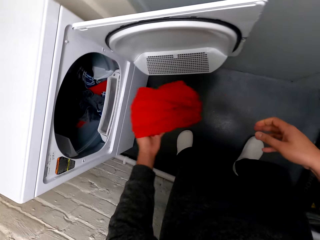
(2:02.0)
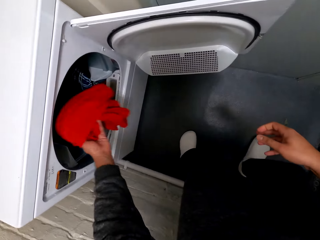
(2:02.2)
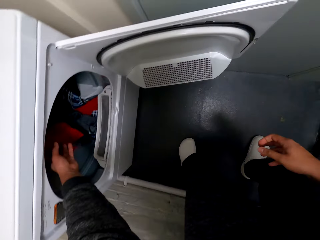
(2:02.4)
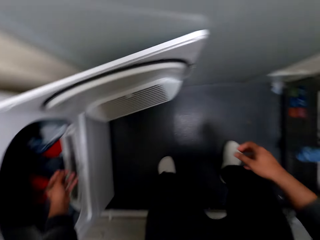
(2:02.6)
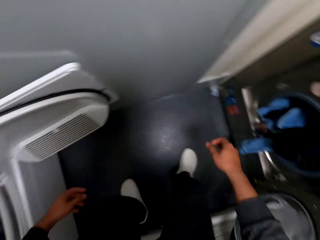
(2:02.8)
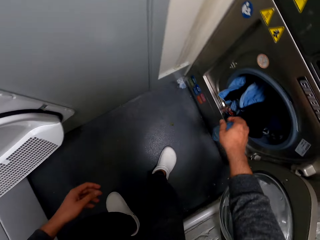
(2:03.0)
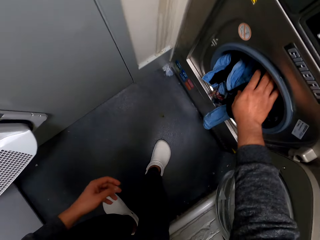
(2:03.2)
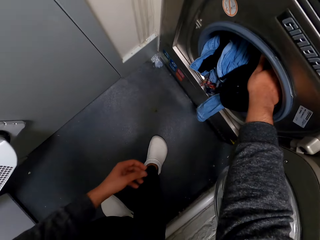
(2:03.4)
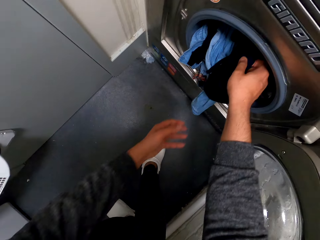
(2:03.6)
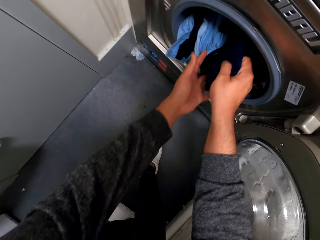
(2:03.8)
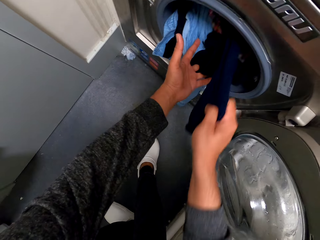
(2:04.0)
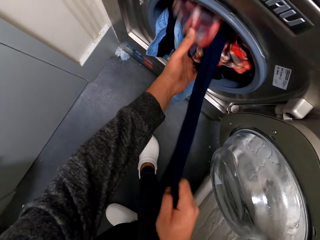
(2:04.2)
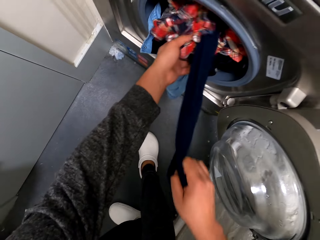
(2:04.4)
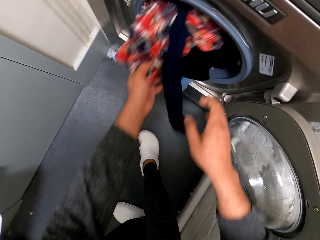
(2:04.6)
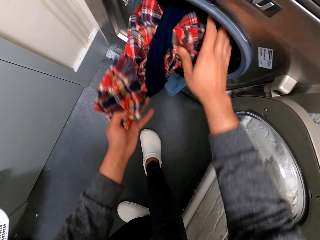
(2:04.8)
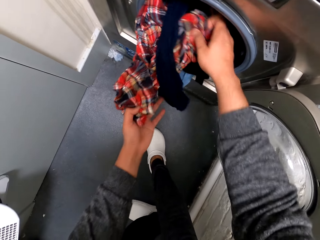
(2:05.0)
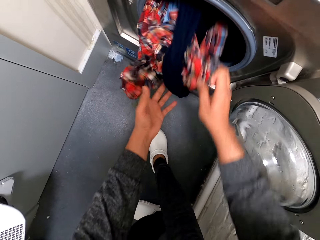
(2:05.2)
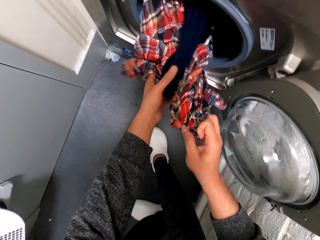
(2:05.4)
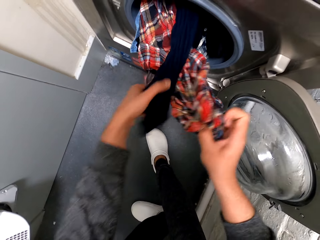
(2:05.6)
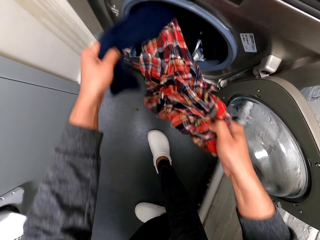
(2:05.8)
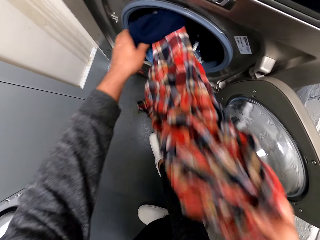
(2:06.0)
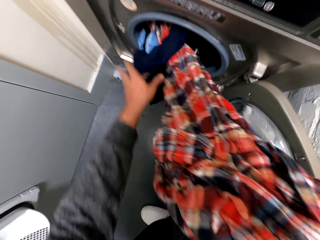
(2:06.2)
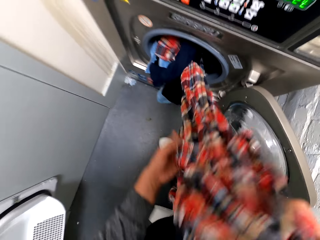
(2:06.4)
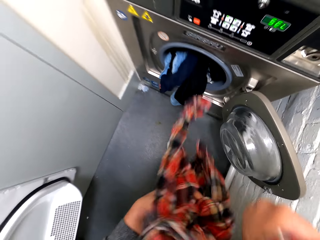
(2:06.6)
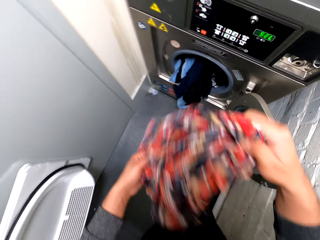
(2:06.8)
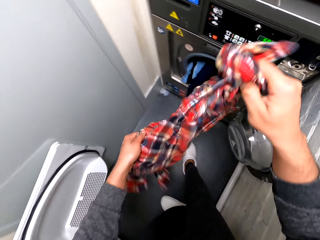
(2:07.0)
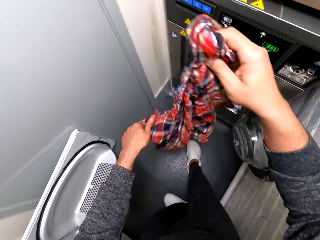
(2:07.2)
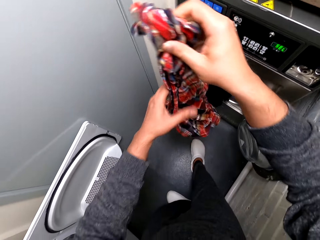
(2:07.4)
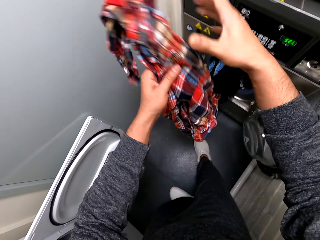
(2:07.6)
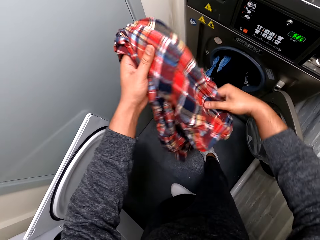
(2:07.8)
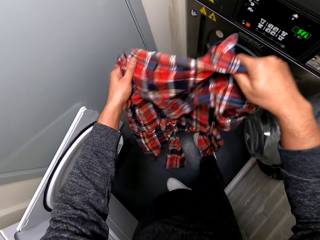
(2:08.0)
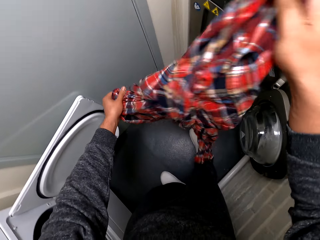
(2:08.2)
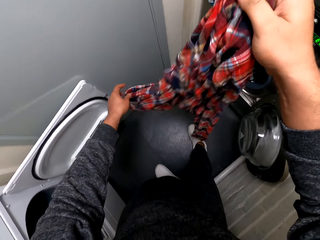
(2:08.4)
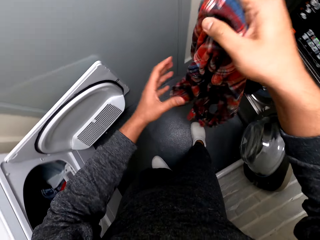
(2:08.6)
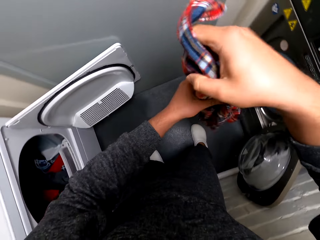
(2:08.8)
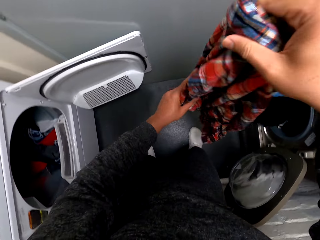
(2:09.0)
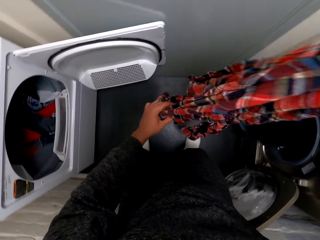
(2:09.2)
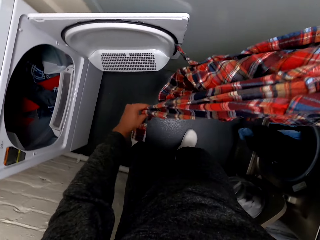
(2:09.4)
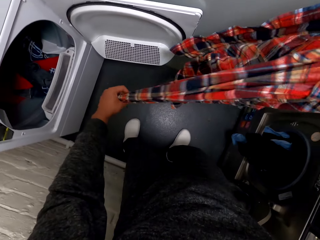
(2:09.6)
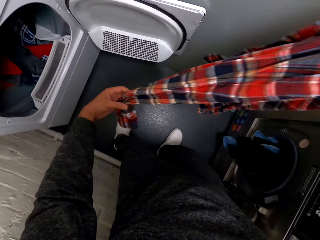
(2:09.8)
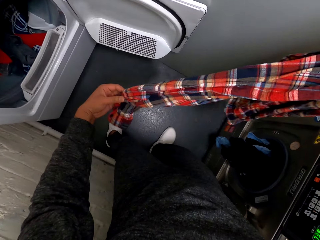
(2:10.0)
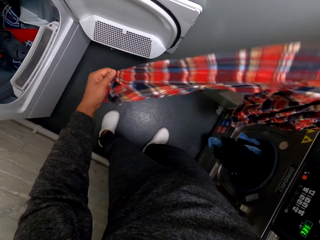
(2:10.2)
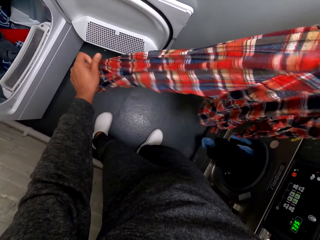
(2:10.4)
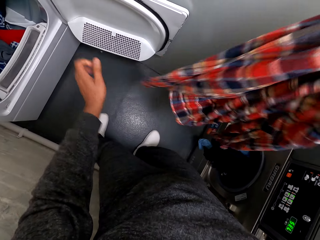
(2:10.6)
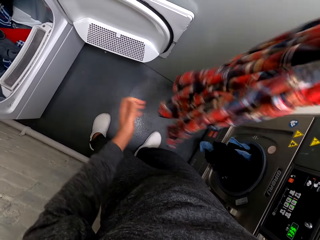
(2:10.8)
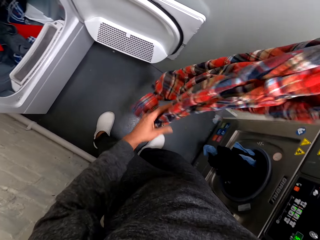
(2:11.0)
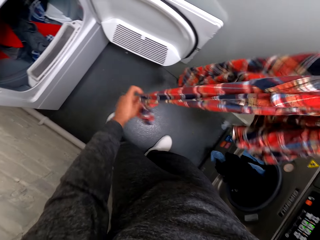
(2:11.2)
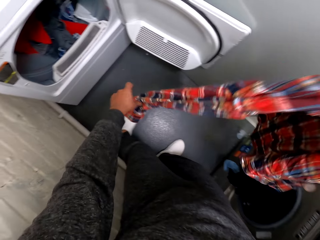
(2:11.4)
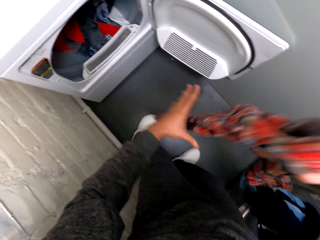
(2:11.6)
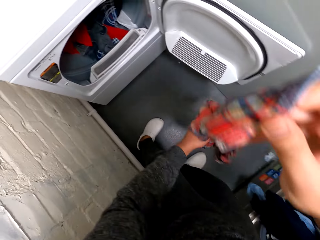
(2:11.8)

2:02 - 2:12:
The camera wearer puts the cloth in the other machine. They remove the shirt from the machine. They hold the shirt.

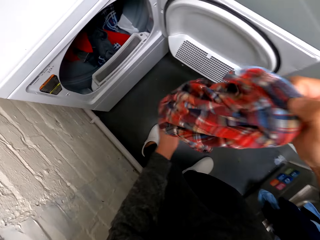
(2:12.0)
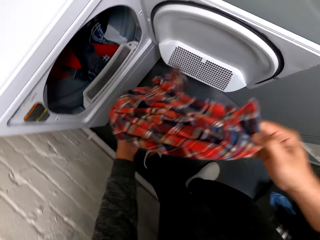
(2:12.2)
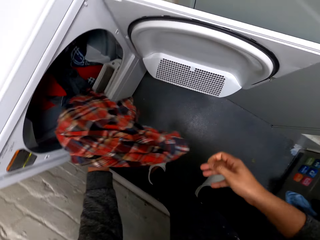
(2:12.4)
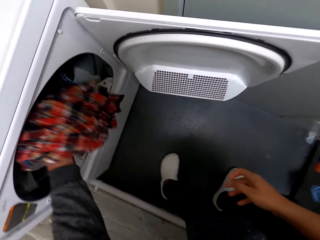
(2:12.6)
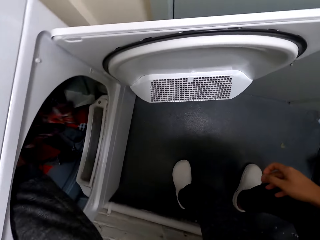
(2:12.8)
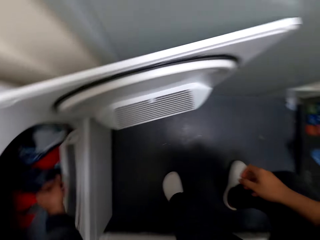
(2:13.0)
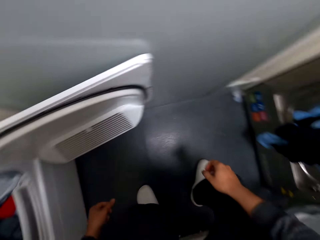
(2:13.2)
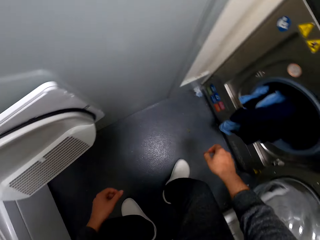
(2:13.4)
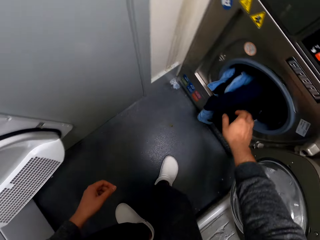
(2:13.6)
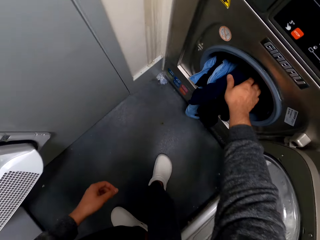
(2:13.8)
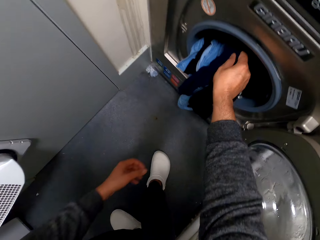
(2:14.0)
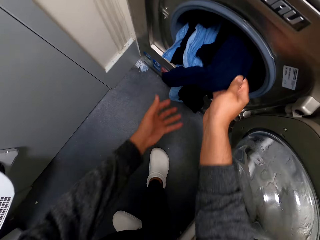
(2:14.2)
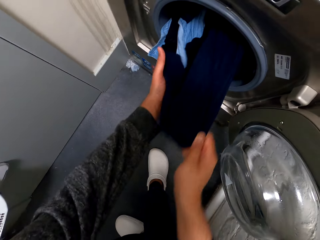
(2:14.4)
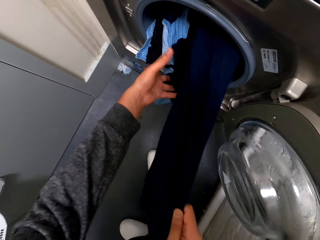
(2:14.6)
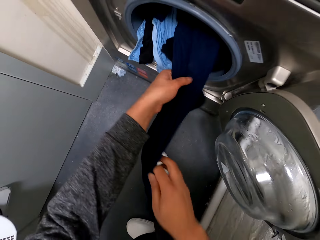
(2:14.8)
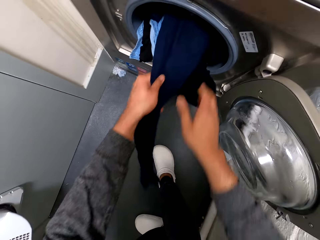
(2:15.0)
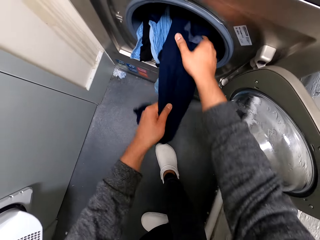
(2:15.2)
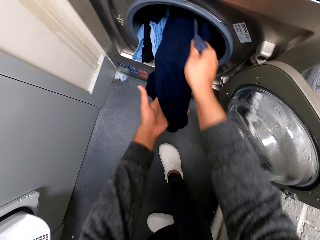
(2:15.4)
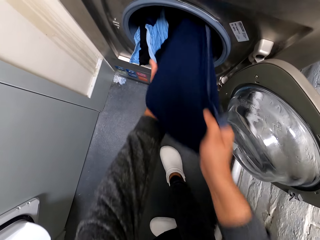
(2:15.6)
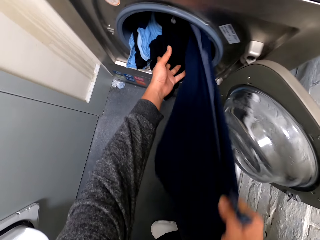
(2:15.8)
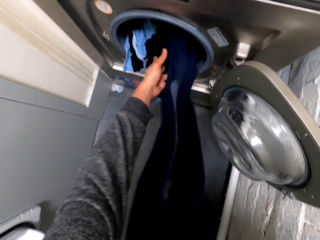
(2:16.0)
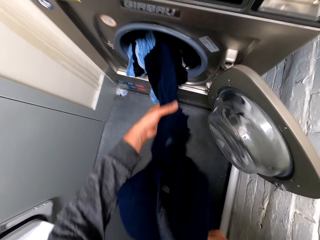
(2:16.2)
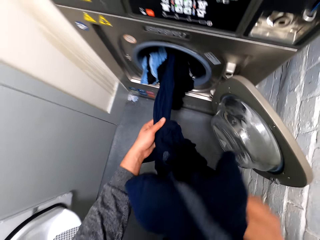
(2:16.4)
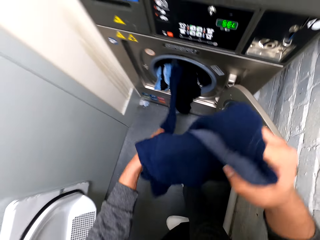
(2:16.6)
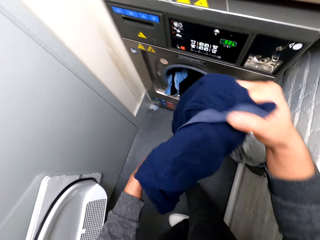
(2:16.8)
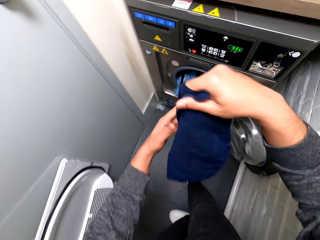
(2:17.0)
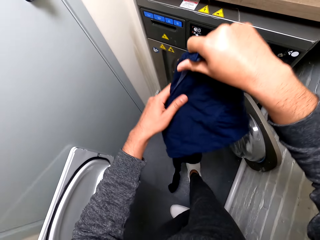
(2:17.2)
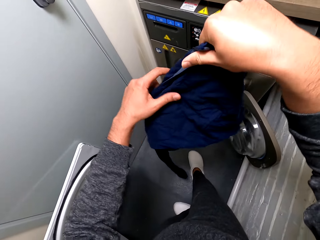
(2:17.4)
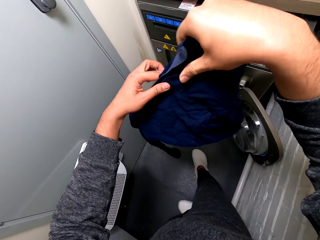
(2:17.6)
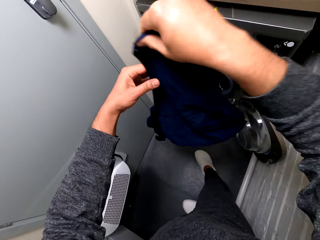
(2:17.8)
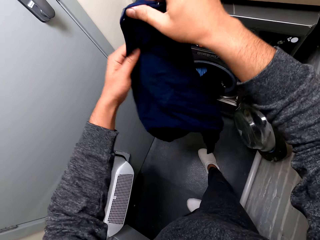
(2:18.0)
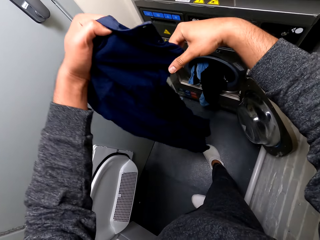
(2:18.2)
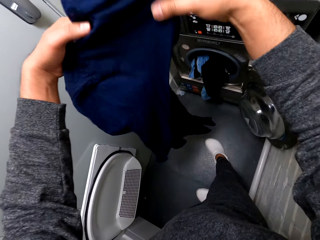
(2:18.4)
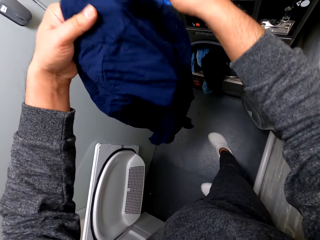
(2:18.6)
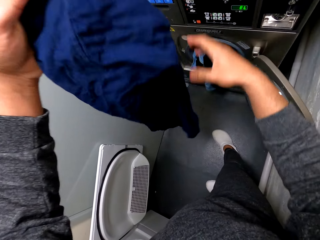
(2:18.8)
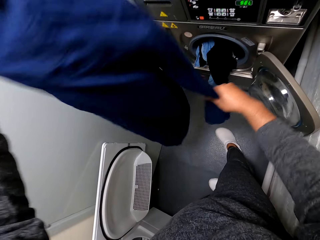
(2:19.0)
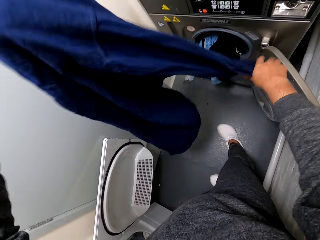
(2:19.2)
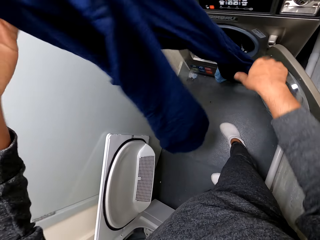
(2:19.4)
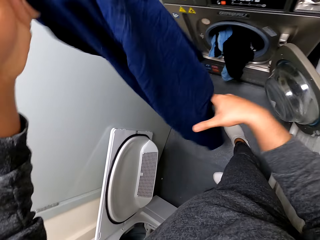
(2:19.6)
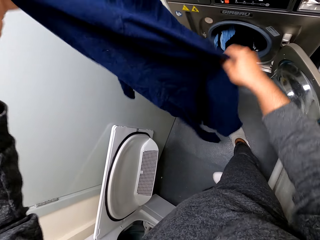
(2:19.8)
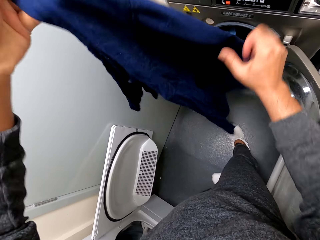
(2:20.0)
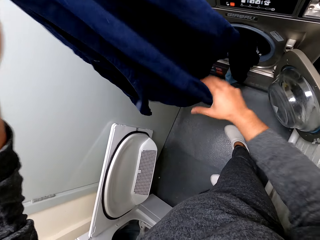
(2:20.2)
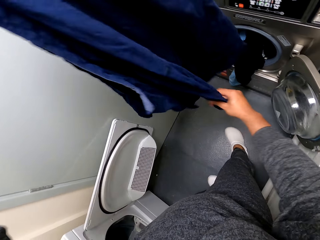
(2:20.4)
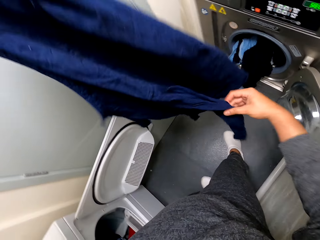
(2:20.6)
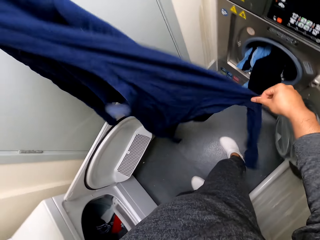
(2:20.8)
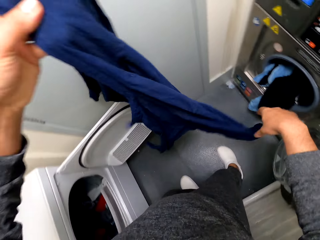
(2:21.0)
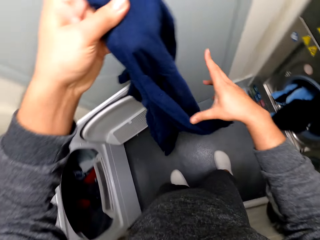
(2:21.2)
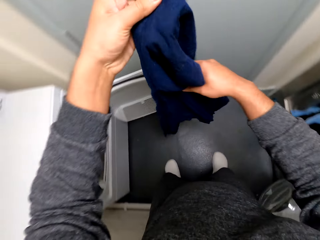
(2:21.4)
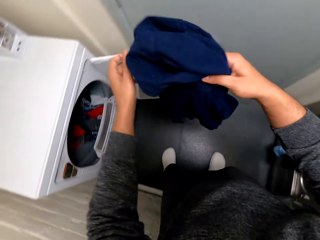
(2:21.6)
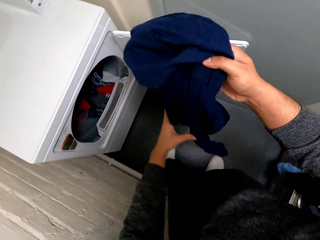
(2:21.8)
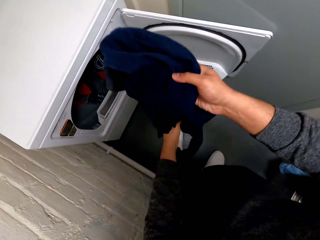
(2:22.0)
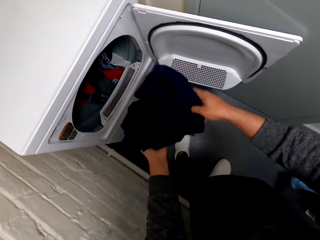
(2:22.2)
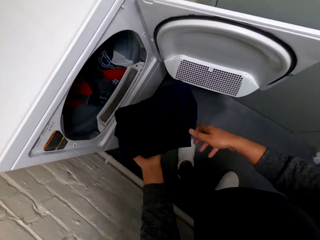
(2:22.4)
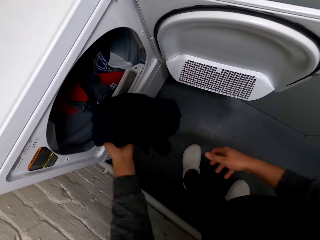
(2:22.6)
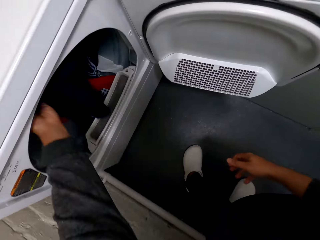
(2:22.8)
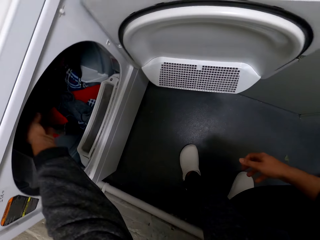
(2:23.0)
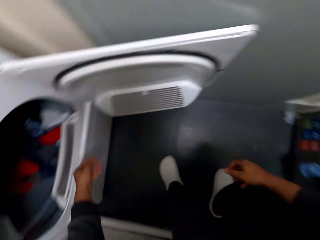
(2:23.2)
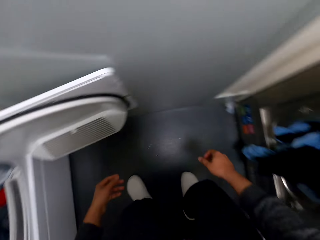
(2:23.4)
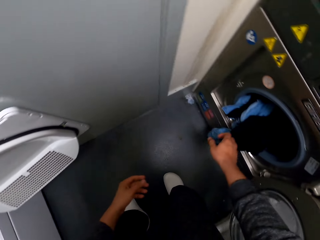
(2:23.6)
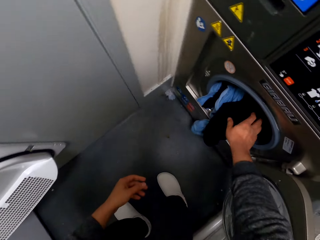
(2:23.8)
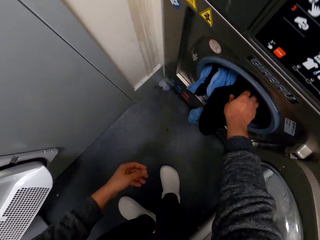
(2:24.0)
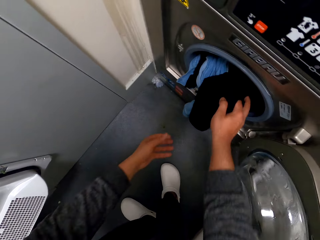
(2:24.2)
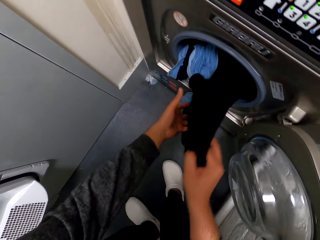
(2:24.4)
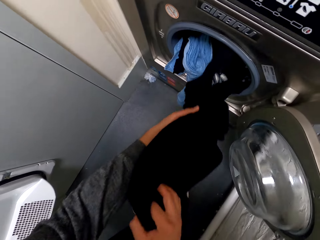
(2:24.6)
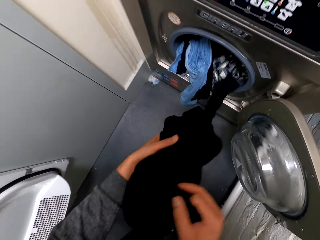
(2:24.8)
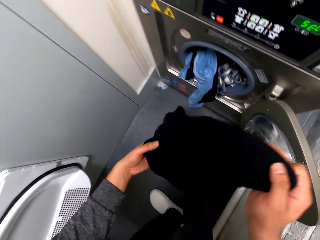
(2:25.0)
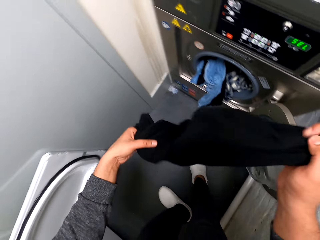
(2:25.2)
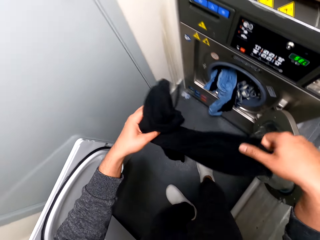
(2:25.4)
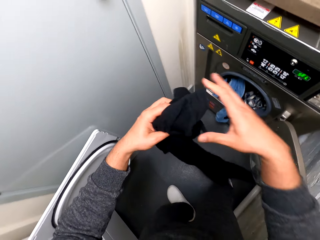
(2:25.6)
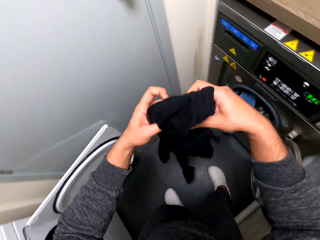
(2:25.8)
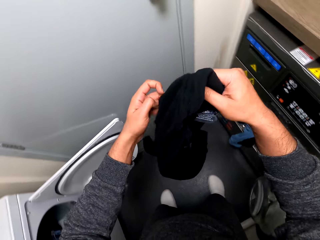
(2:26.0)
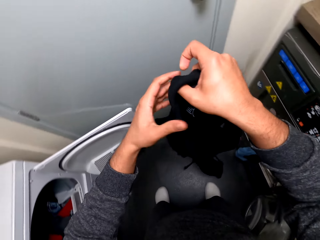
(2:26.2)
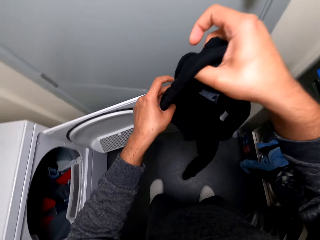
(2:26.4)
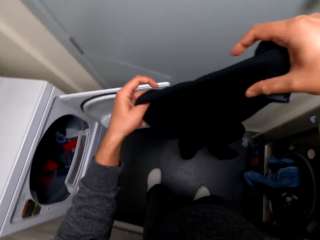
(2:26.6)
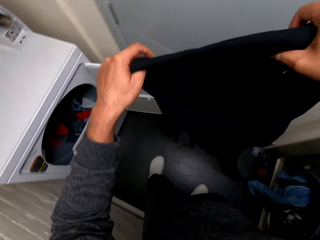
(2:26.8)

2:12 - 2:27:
The camera wearer puts the shirt in the other machine. They remove the shirt from the machine. They hold the shirt. They put the shirt in the other machine. They remove the shirt from the machine. They hold the shirt.
